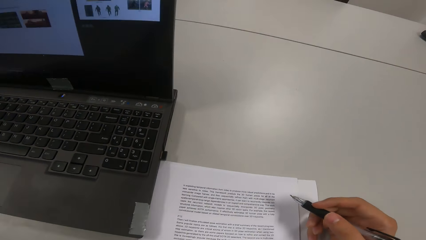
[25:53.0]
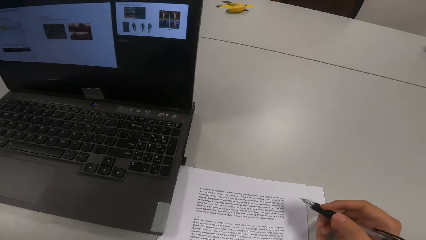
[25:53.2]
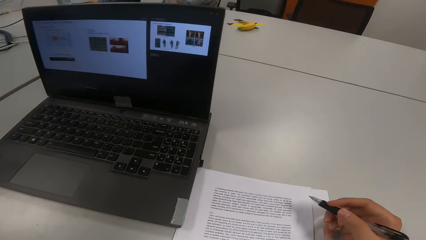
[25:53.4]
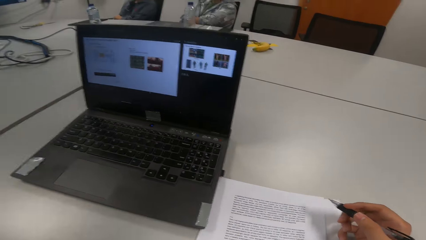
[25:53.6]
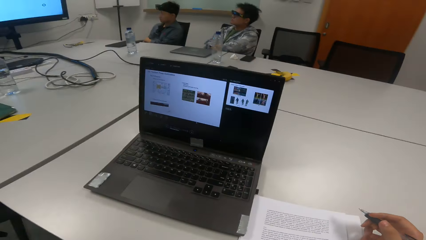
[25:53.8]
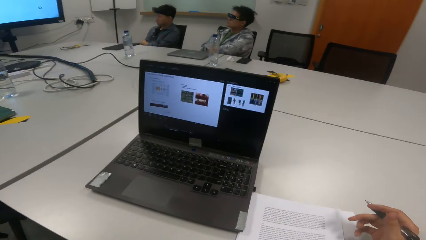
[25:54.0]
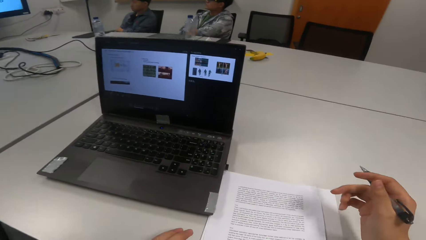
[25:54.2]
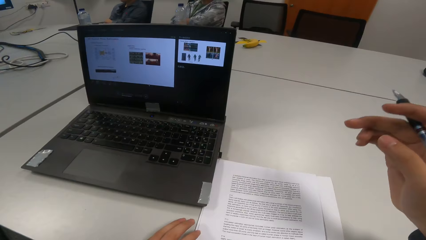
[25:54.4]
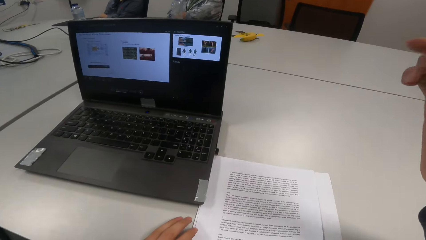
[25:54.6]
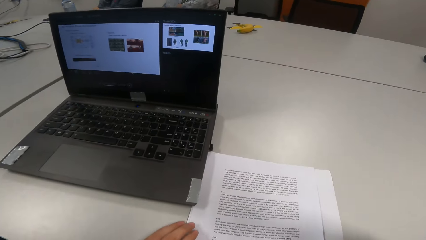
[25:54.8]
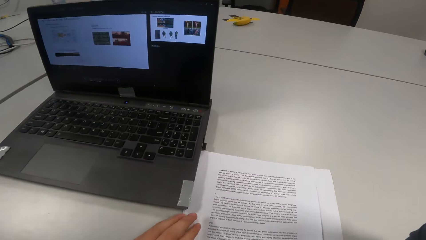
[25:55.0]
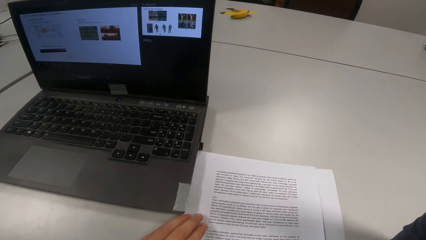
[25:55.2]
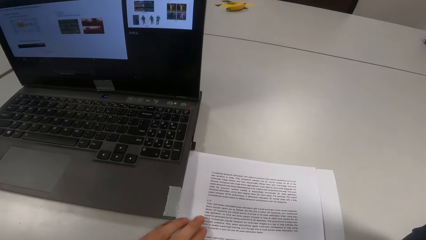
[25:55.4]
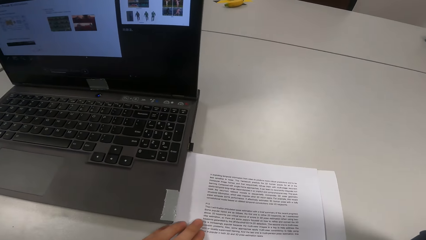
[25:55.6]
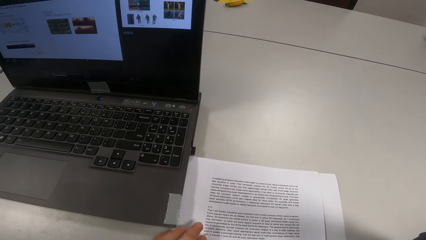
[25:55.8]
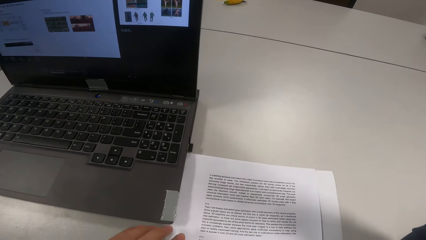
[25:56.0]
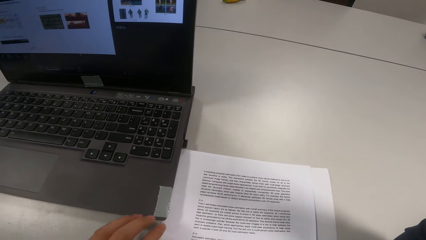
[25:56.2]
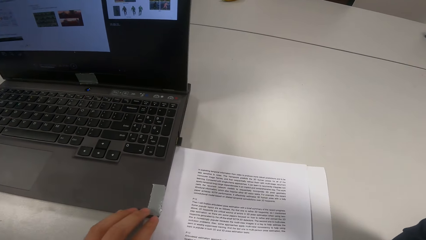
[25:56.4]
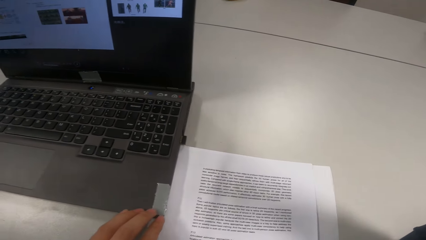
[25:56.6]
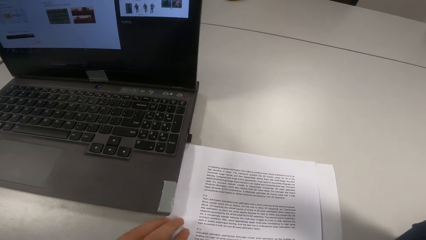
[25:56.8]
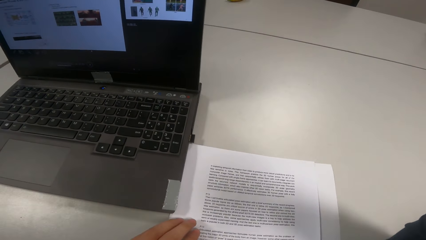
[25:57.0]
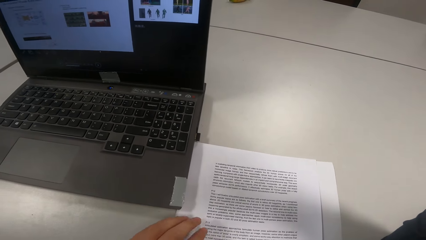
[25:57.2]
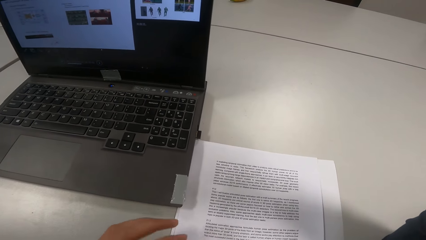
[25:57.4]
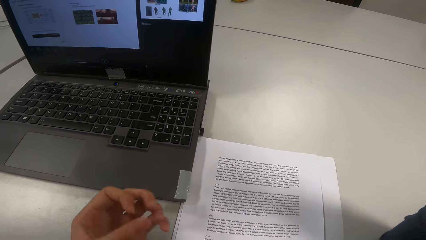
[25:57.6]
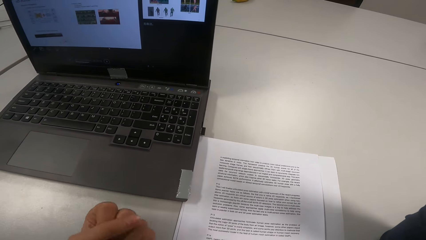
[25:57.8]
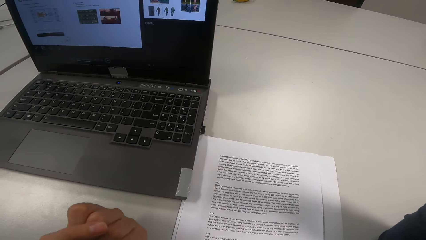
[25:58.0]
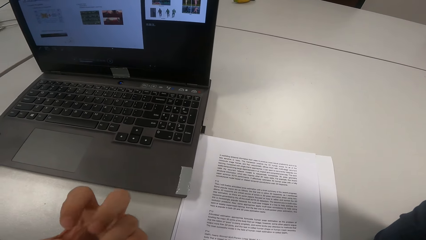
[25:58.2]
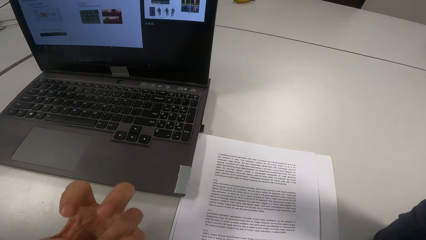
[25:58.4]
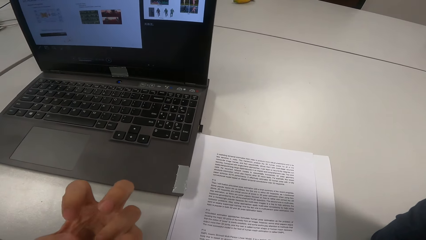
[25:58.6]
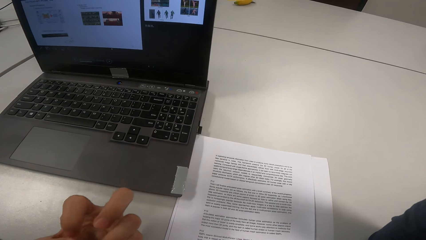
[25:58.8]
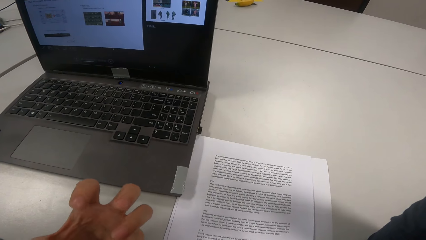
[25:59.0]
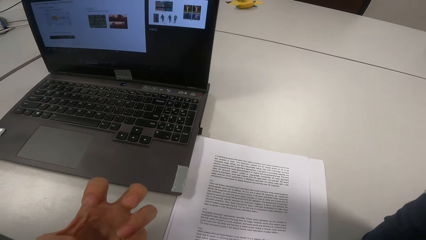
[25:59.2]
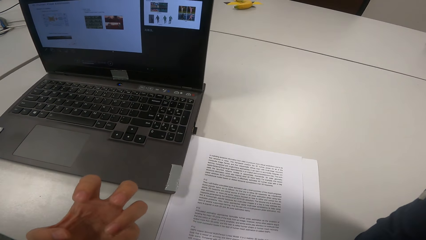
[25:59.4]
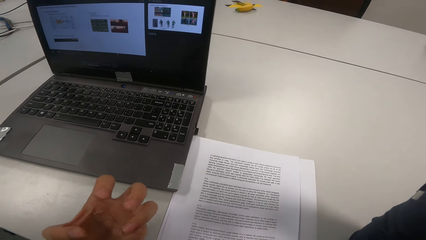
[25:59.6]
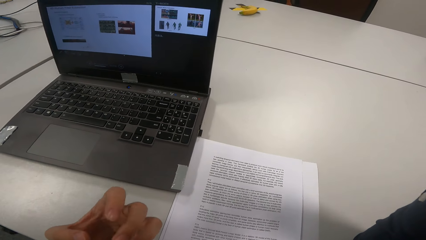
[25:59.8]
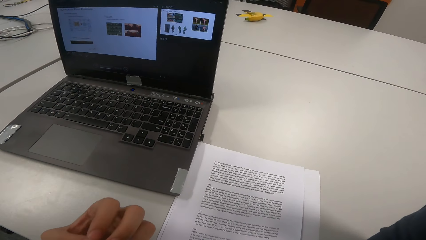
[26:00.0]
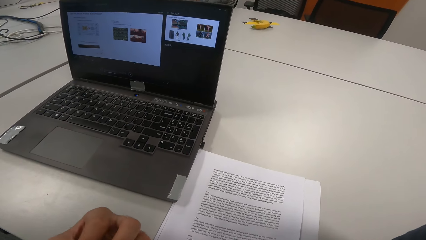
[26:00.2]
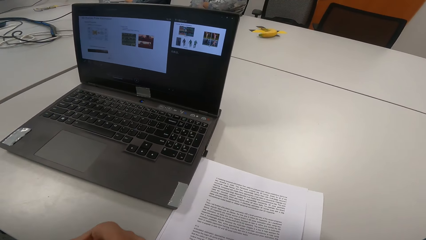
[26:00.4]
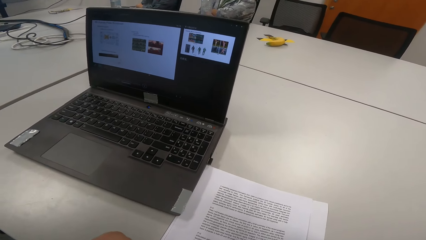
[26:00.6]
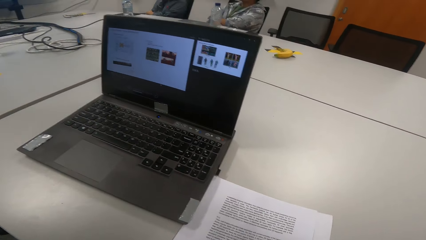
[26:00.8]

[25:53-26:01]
The camera wearer touches papers.

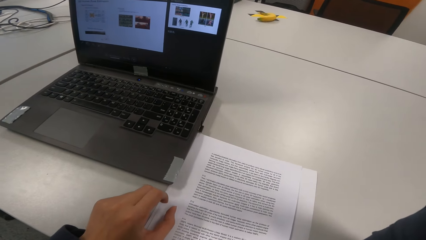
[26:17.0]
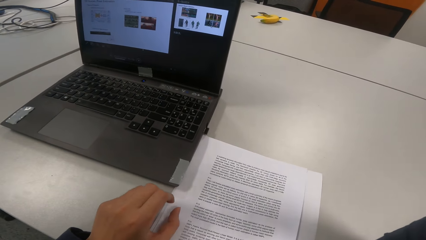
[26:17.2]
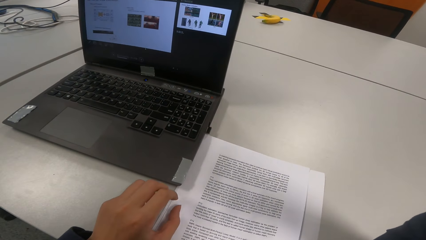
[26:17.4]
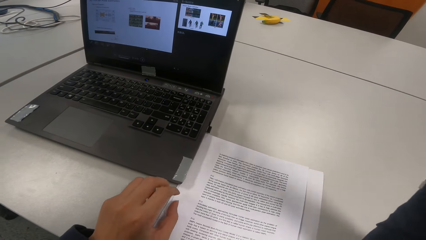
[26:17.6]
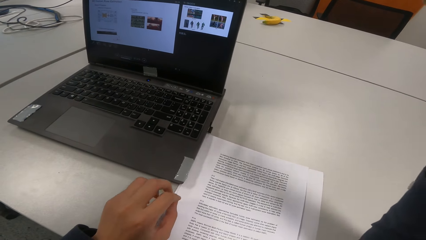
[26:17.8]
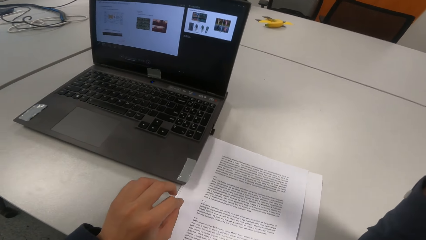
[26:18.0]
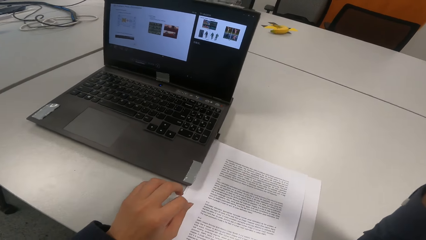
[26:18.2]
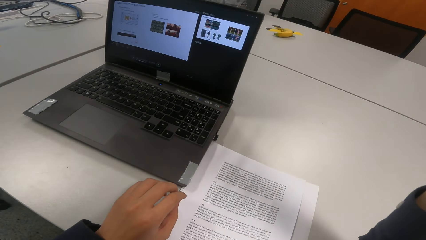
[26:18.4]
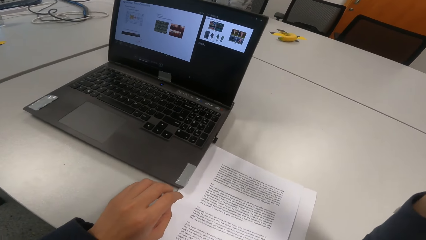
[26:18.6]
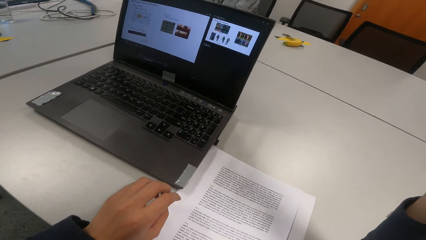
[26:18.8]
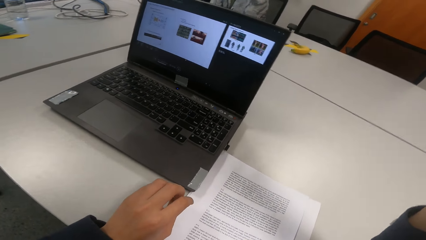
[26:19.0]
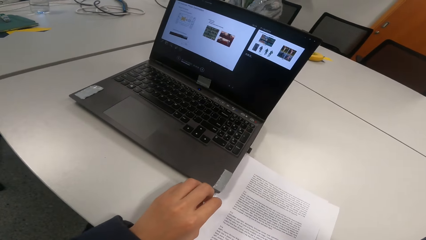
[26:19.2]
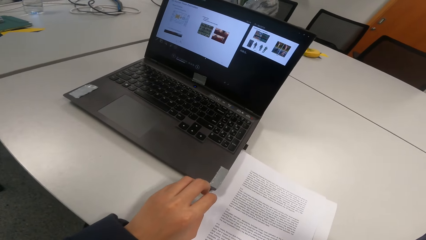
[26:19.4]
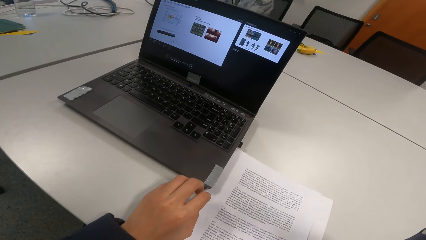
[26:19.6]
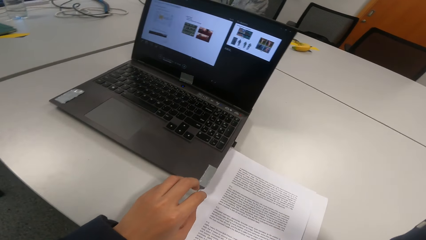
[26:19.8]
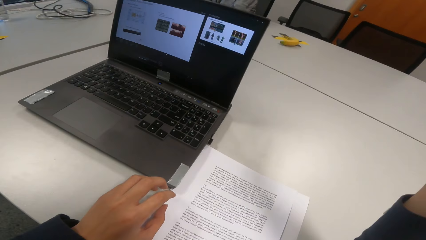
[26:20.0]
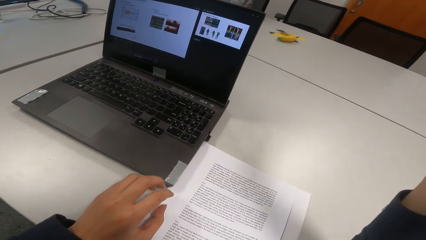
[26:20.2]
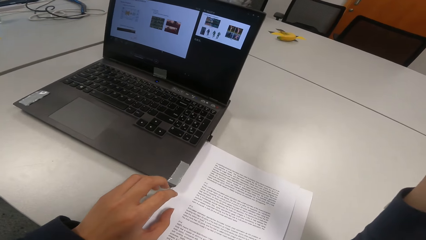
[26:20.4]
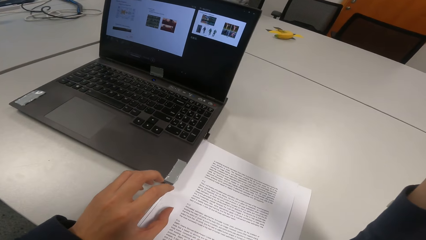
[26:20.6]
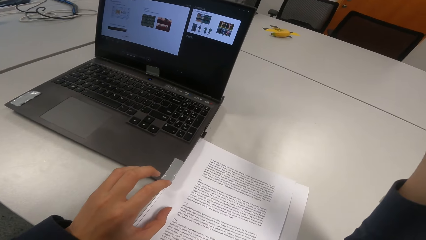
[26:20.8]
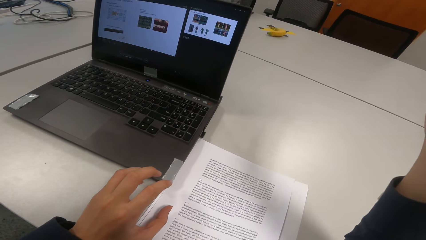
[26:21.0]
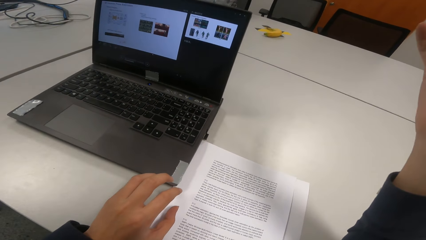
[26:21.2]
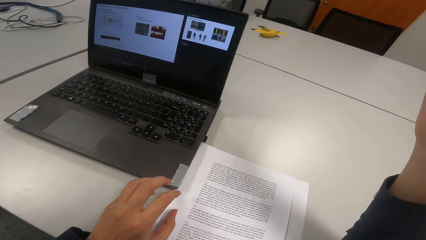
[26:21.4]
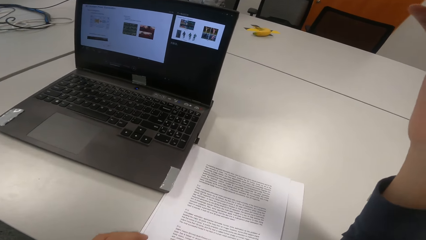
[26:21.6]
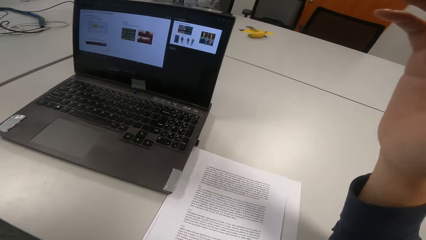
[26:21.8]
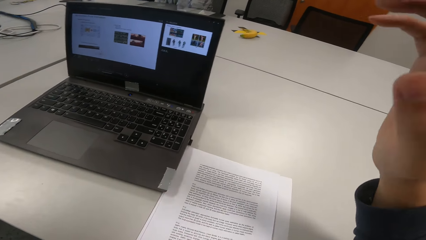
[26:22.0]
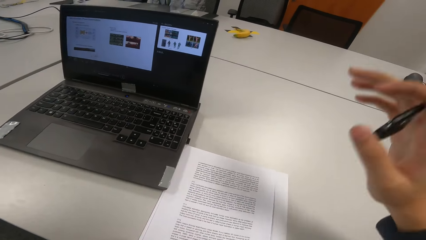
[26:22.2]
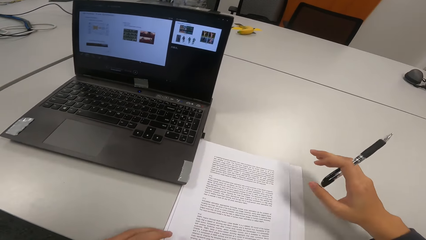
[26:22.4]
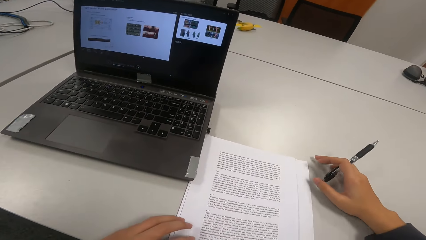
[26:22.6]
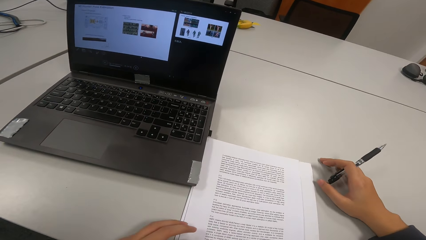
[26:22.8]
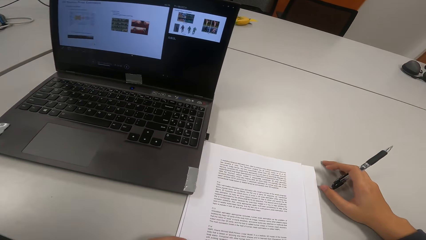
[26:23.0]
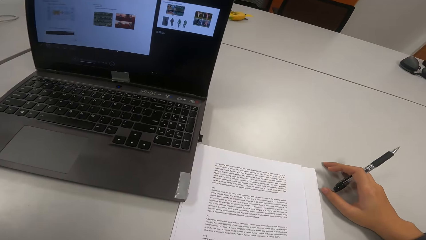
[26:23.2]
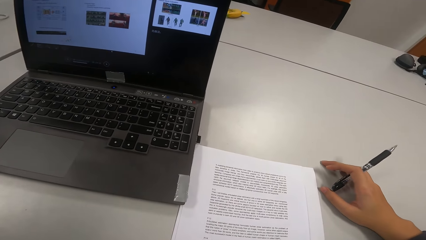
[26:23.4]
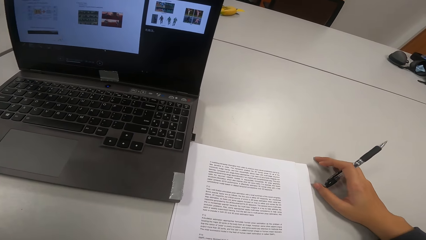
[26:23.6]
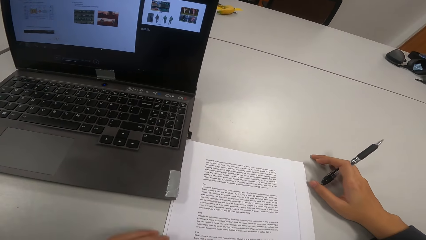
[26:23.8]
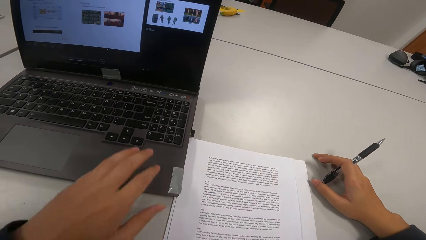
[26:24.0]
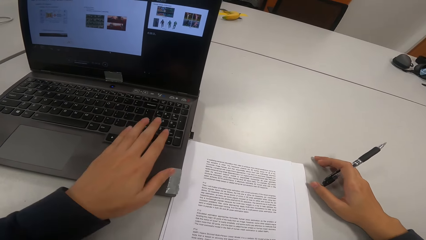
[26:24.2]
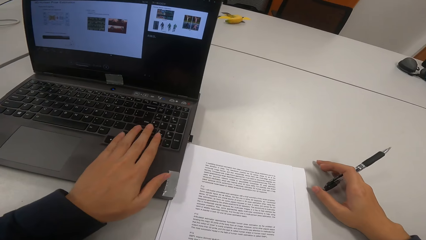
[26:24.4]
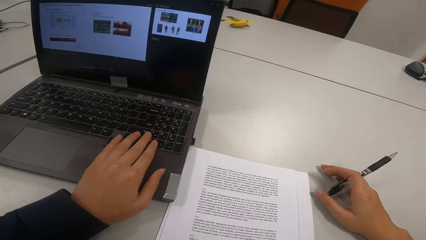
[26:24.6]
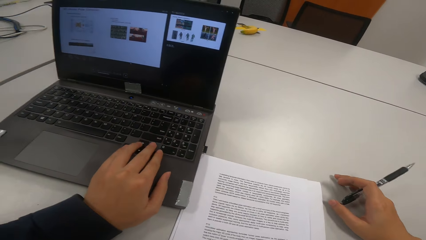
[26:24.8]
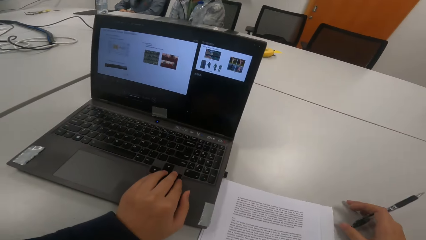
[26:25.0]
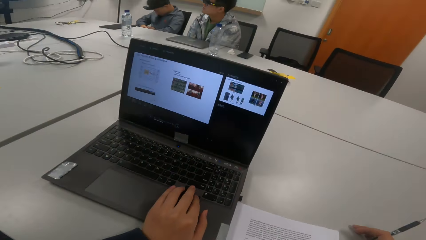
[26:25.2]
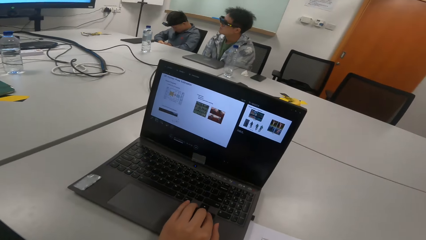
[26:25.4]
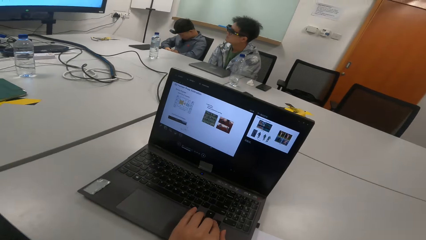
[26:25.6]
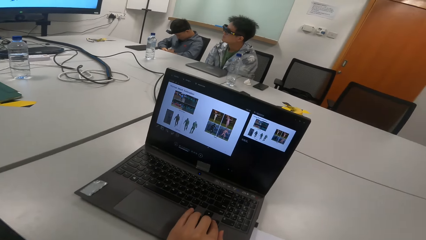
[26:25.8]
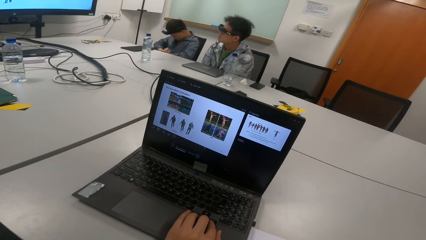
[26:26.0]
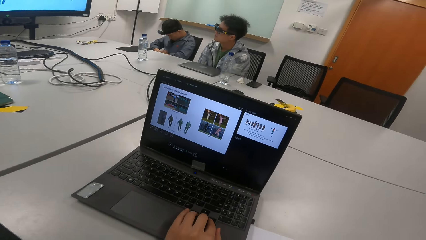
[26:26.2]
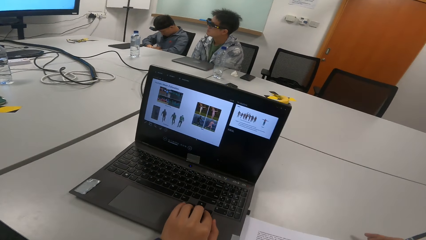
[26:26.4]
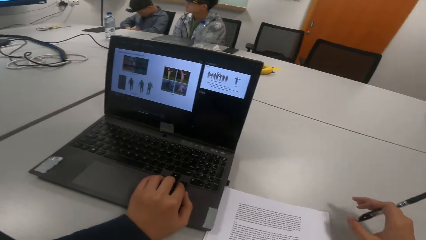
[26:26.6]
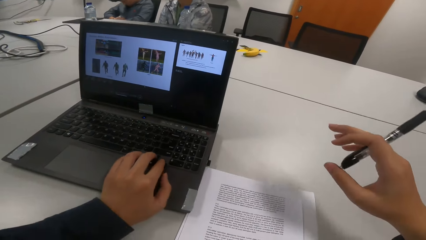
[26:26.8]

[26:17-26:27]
The camera wearer raises a hand up. They operate the laptop. They touch the laptop.
